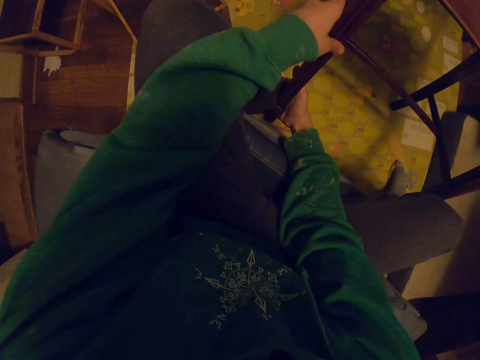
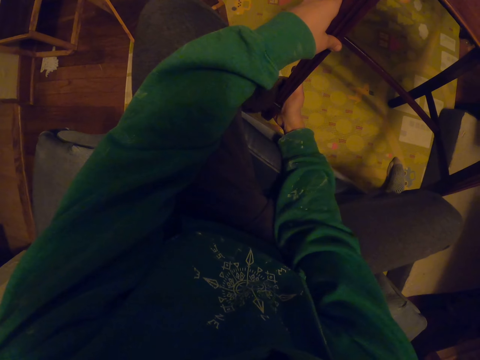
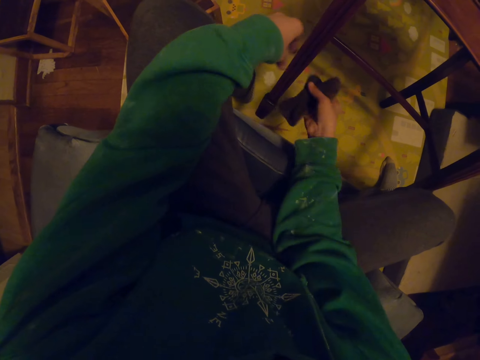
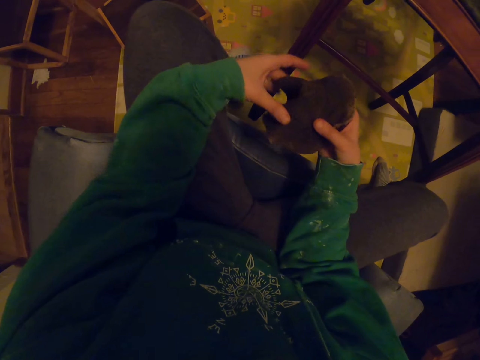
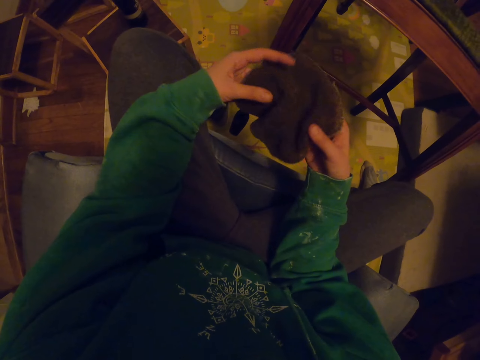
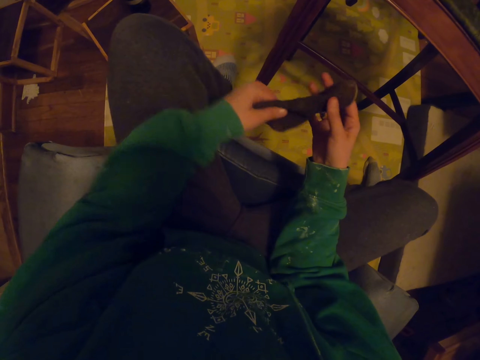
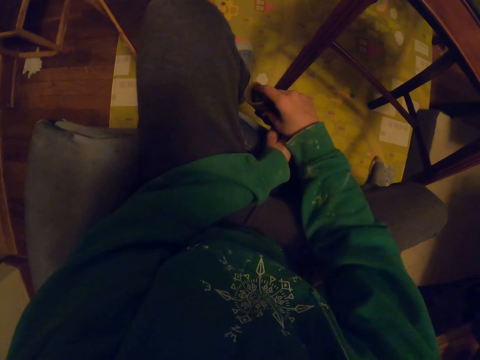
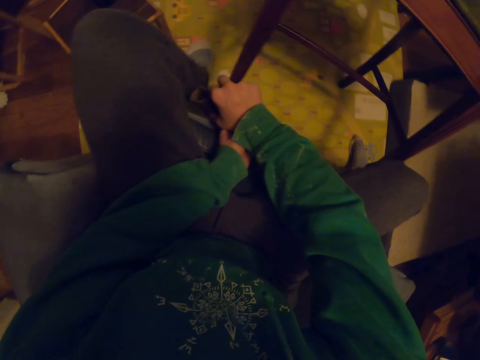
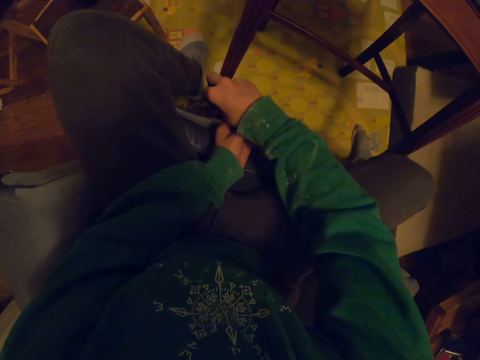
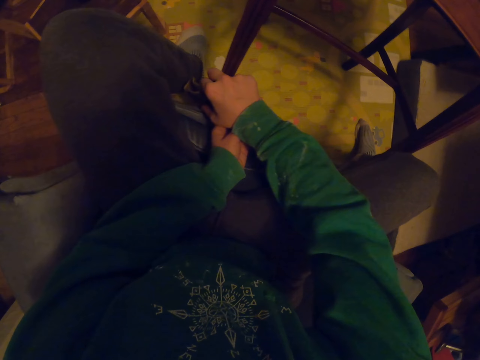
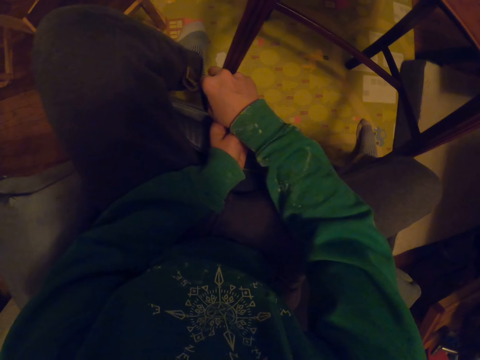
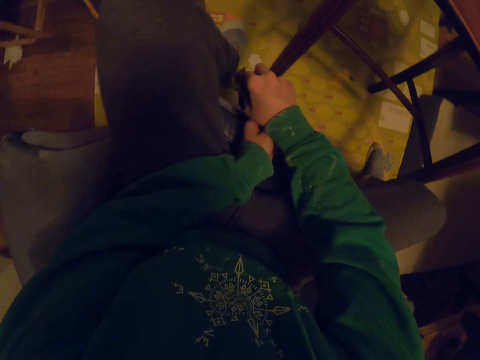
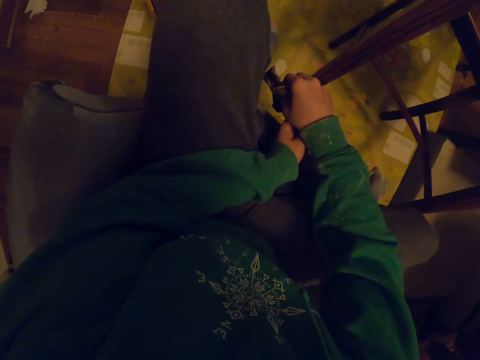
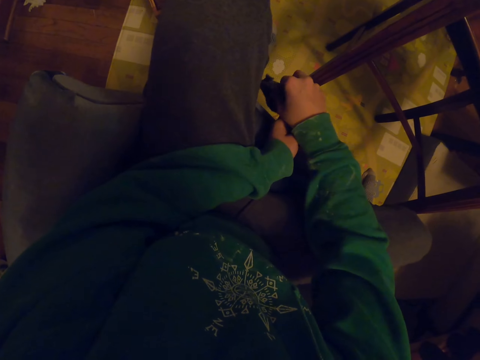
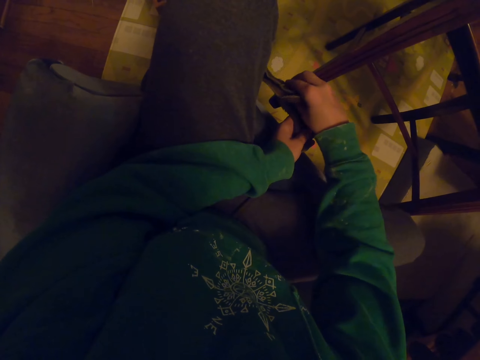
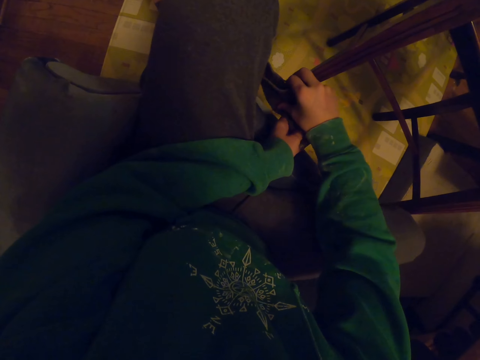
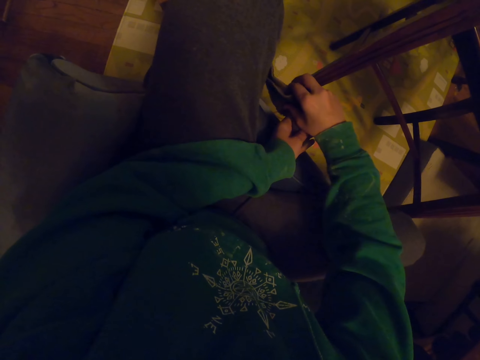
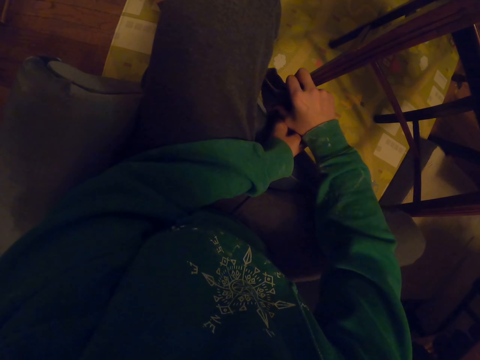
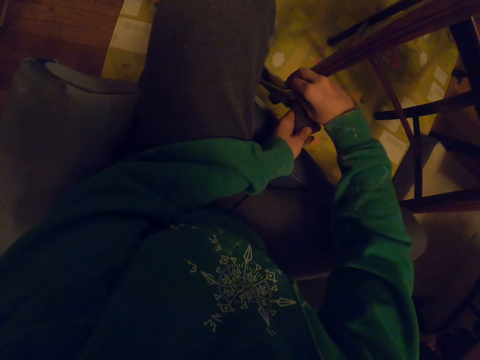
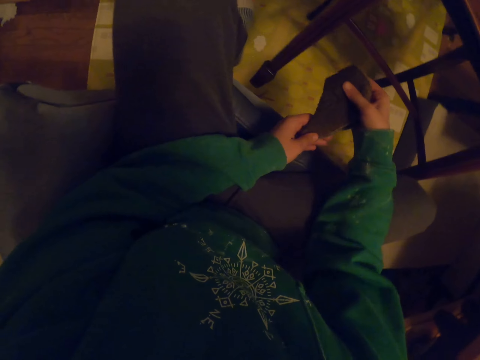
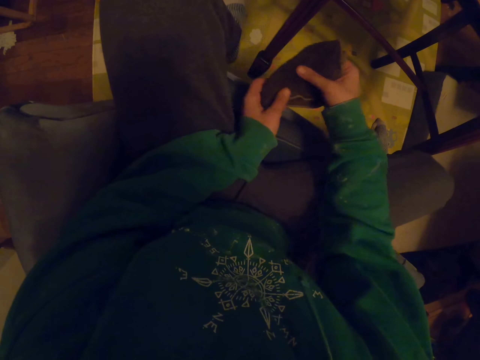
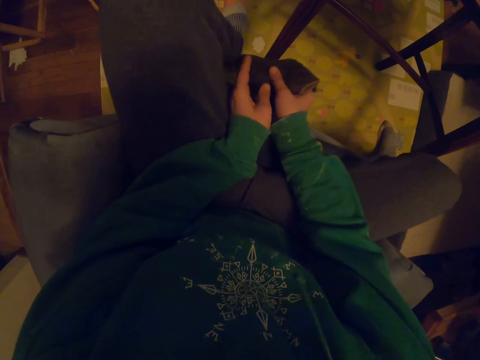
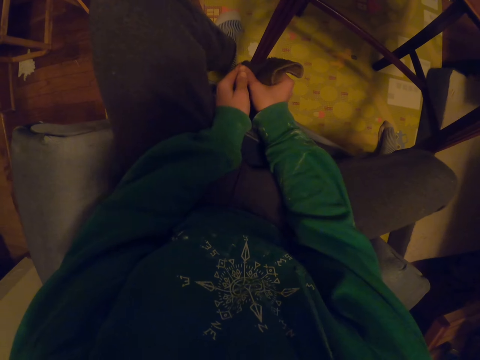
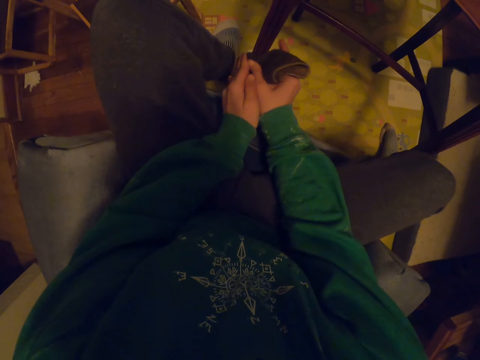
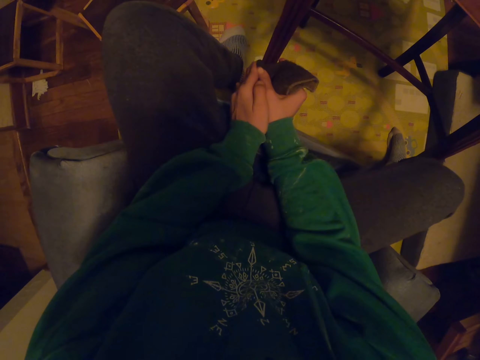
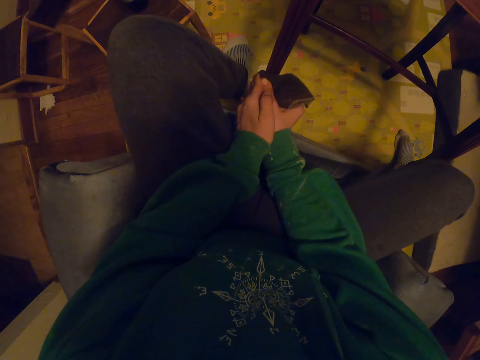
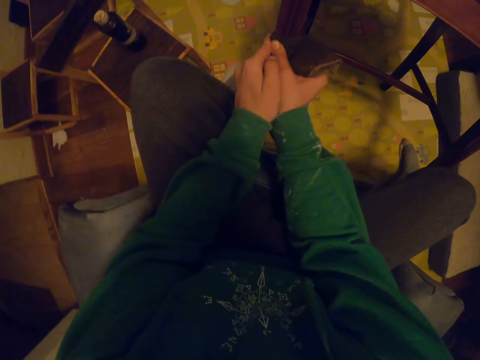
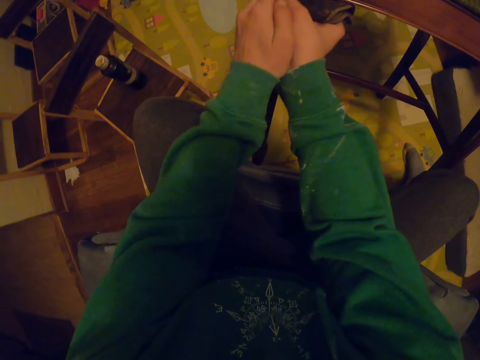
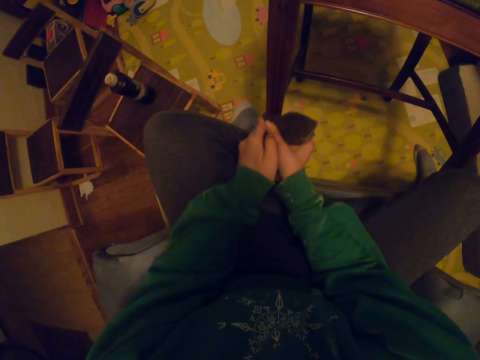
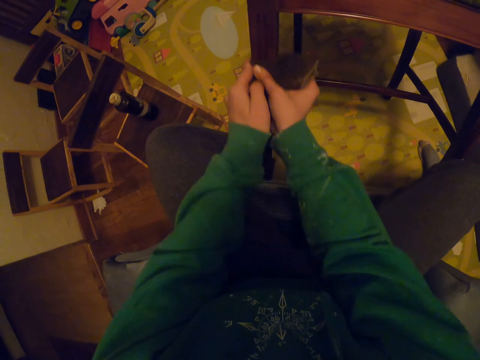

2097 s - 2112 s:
The camera wearer folds the towel. They wipe the chair.

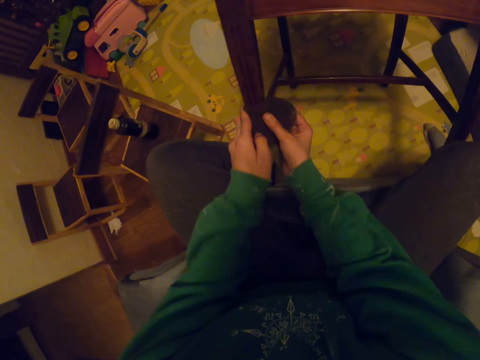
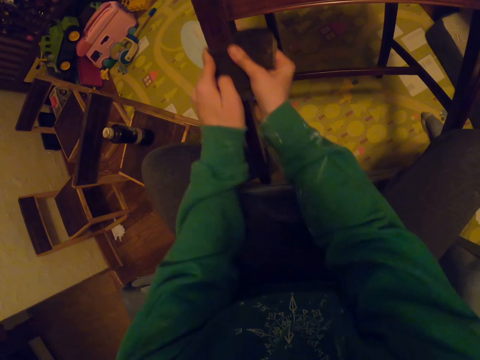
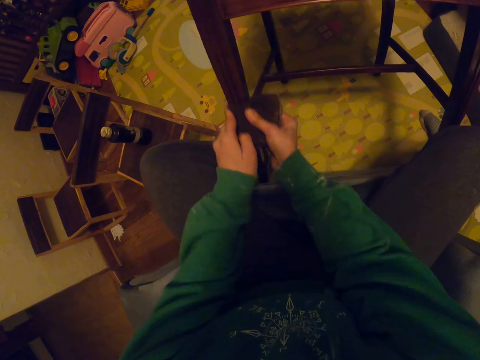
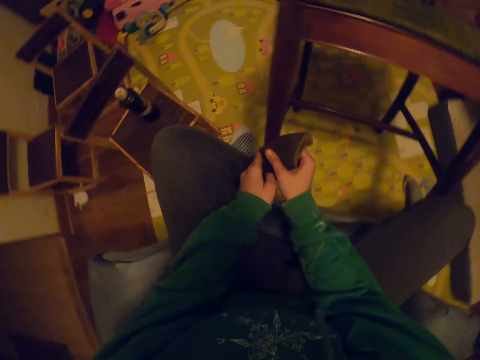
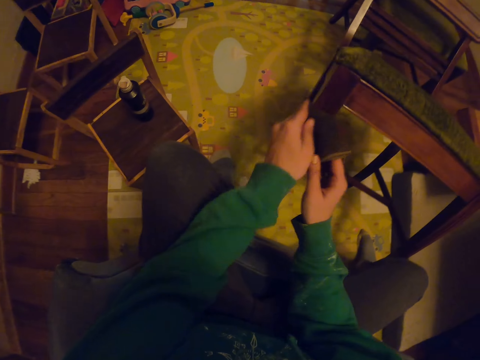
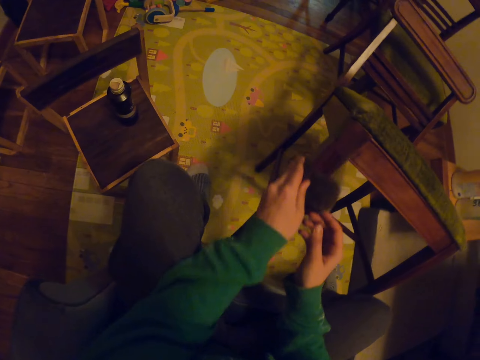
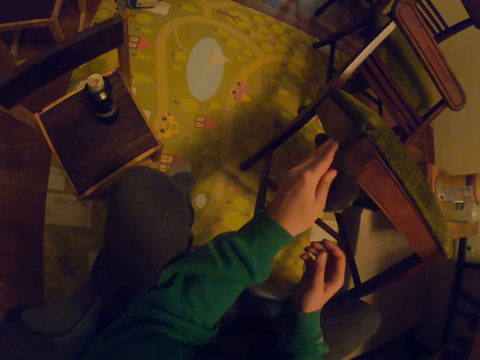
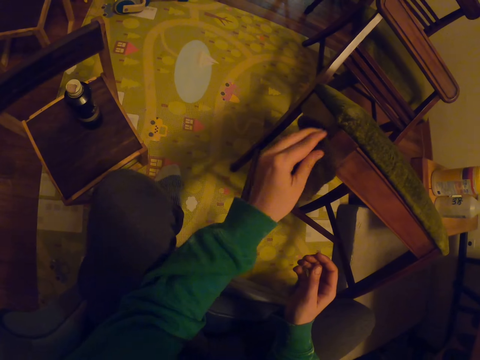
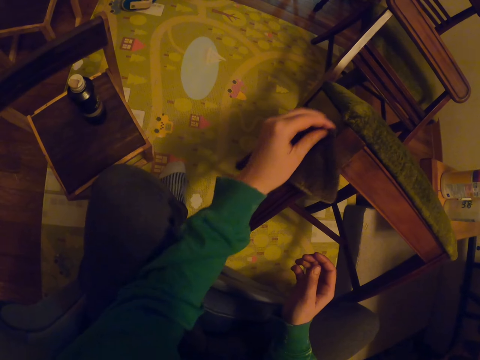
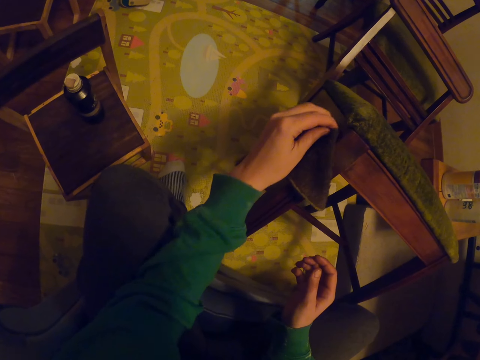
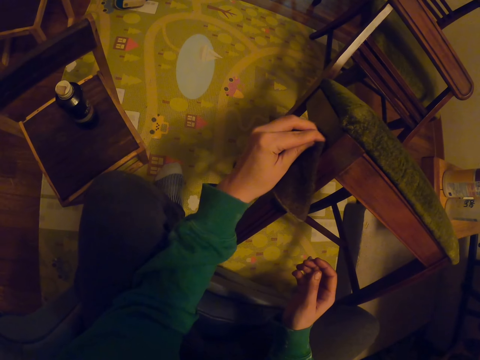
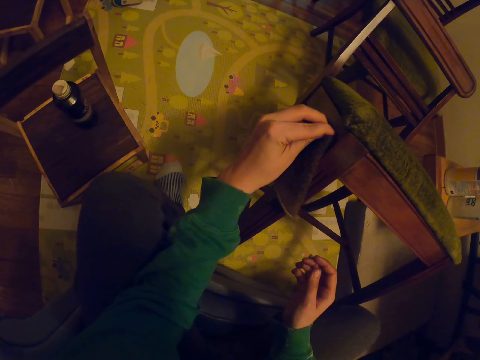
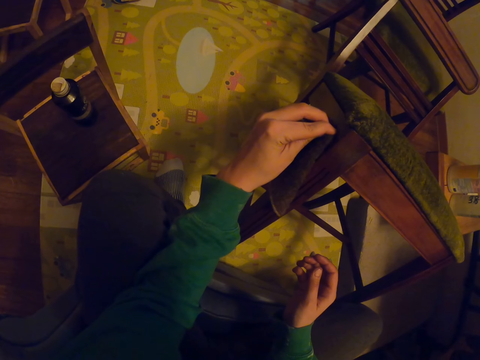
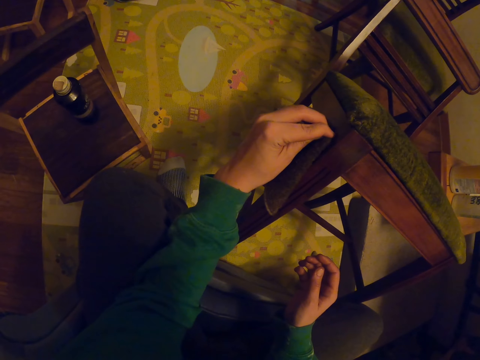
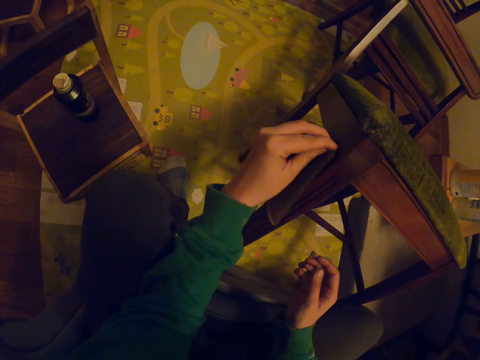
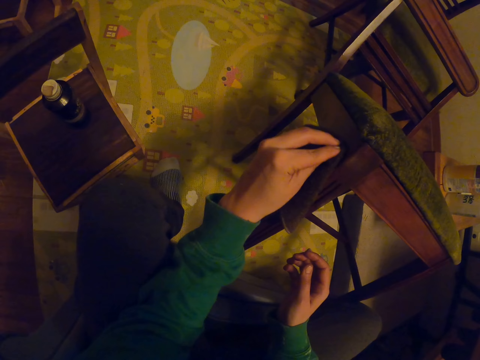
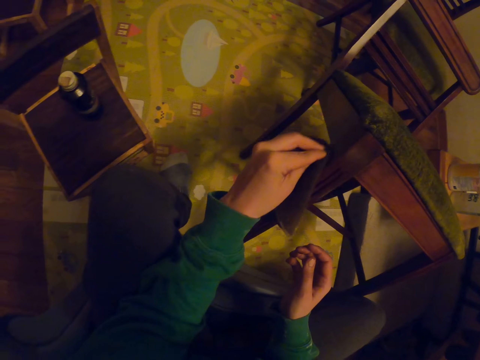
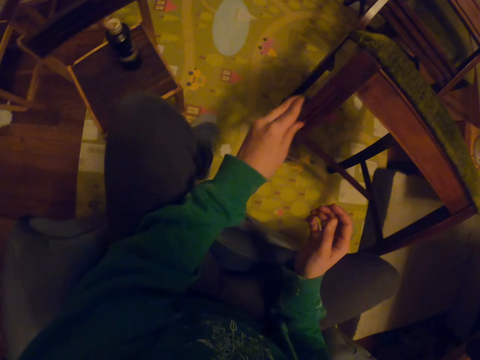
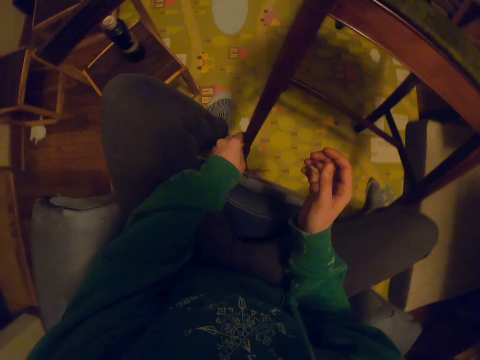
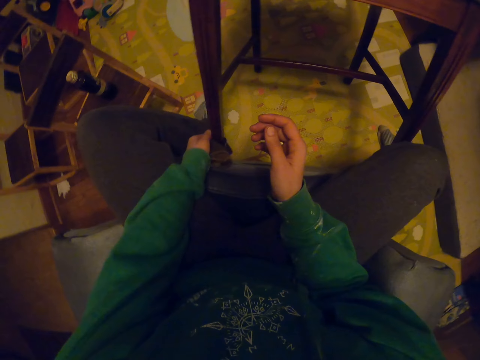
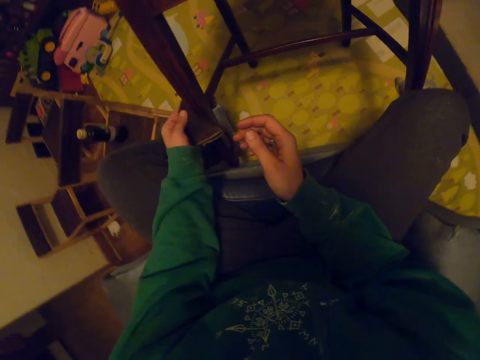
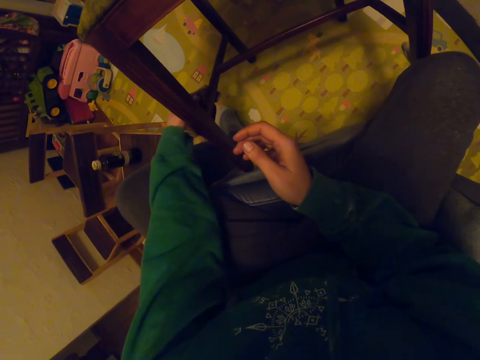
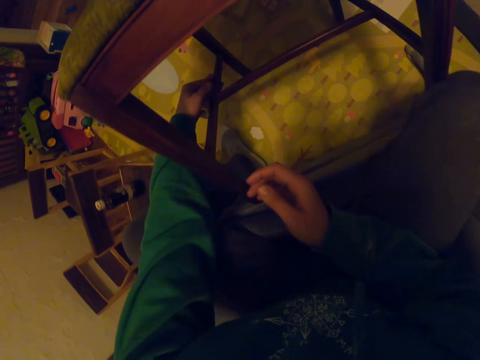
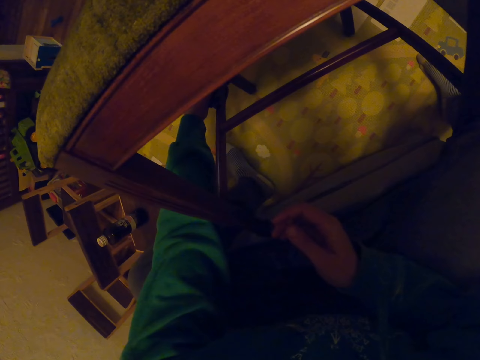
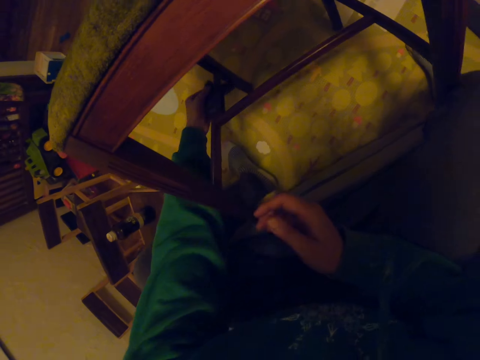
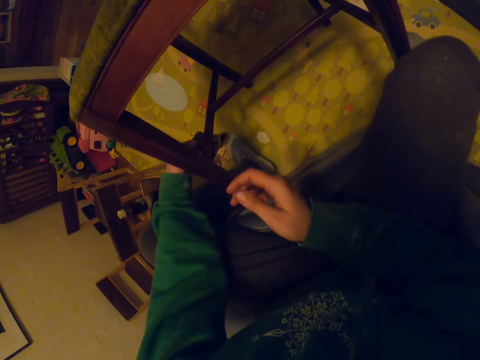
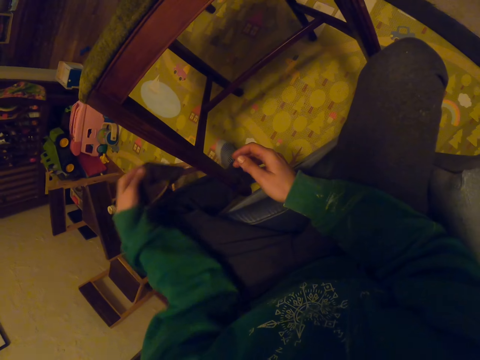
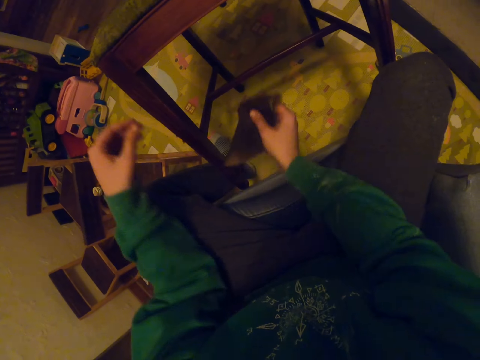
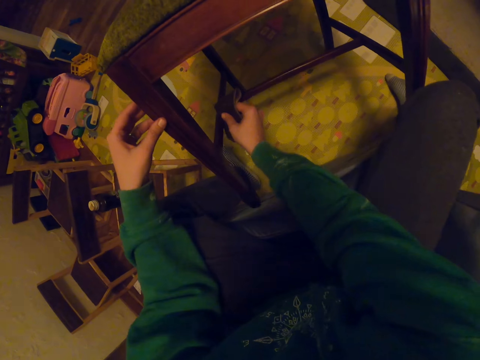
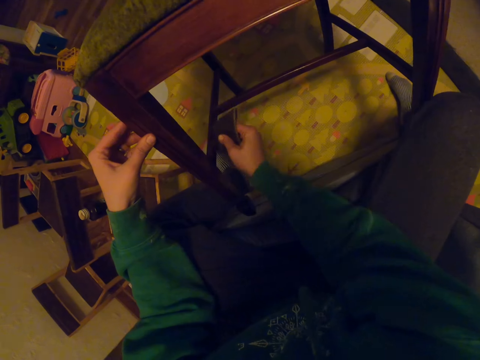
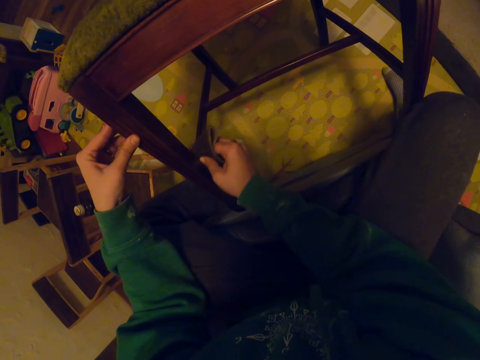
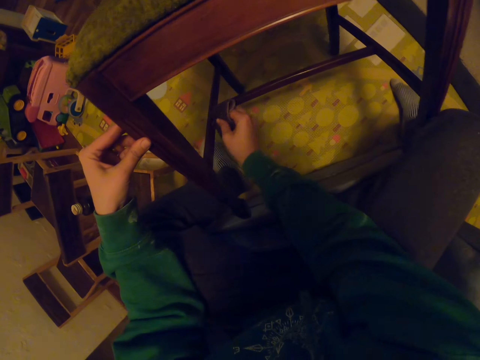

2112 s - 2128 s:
The camera wearer holds the small towel with the left hand. They wipe the chair. They pass the small towel to the right hand. They wipe the chair.
